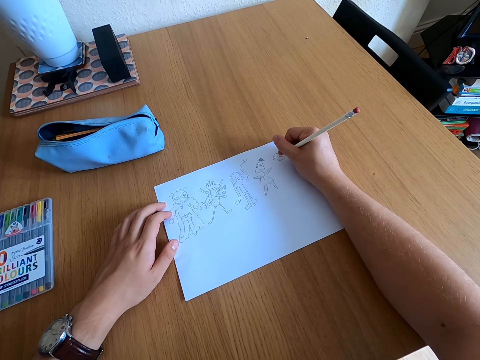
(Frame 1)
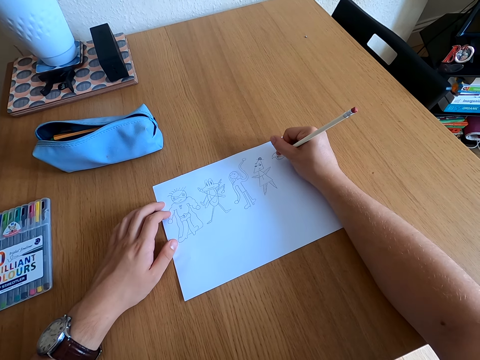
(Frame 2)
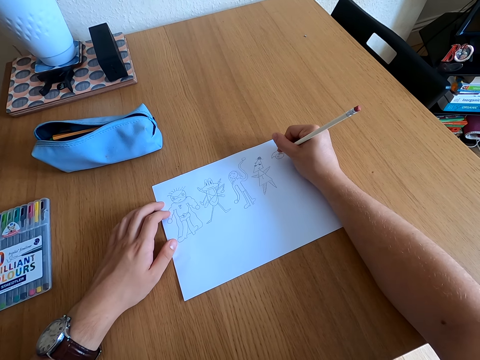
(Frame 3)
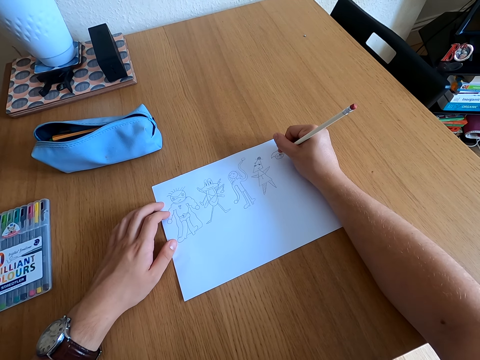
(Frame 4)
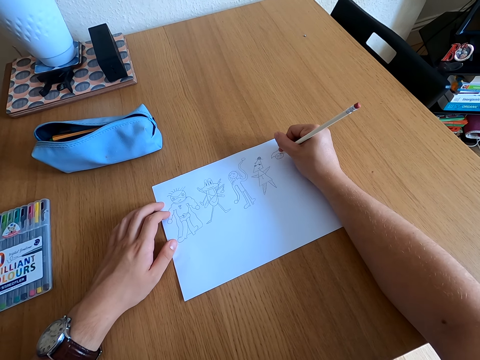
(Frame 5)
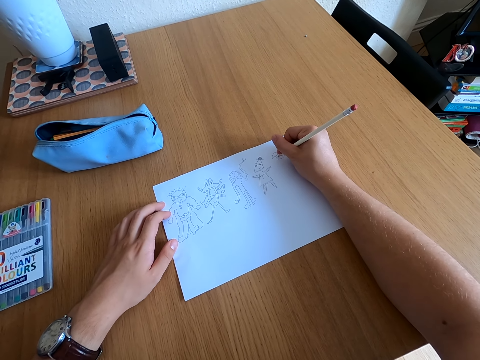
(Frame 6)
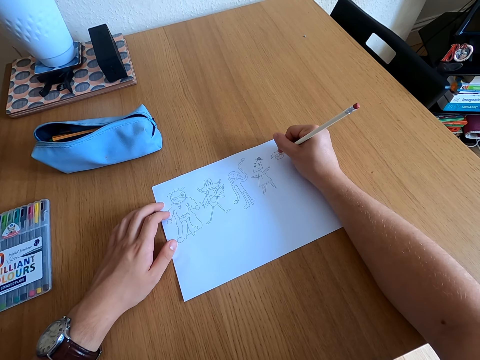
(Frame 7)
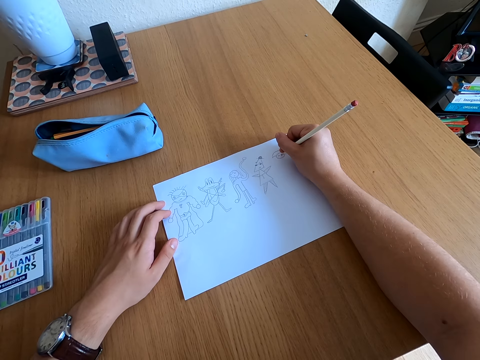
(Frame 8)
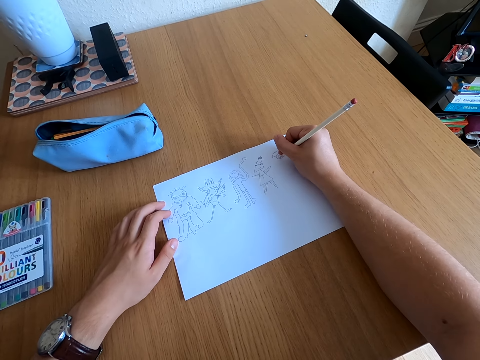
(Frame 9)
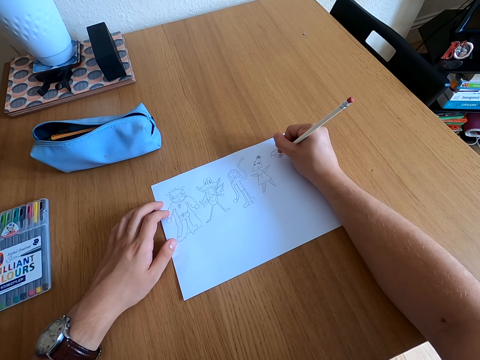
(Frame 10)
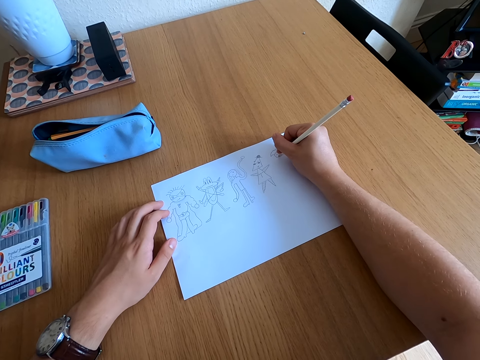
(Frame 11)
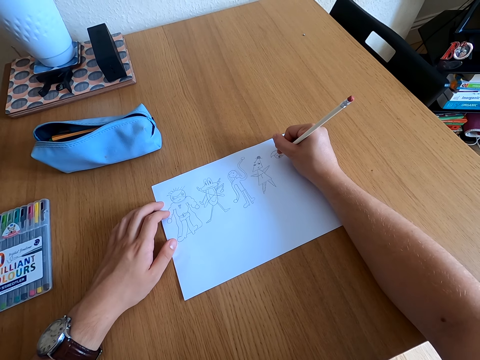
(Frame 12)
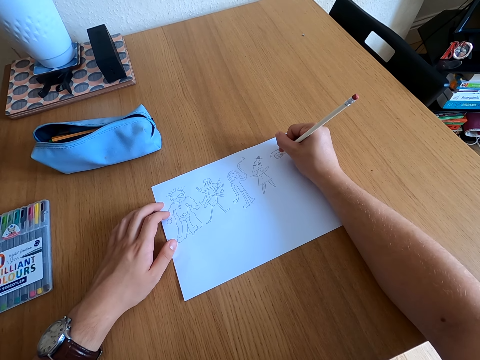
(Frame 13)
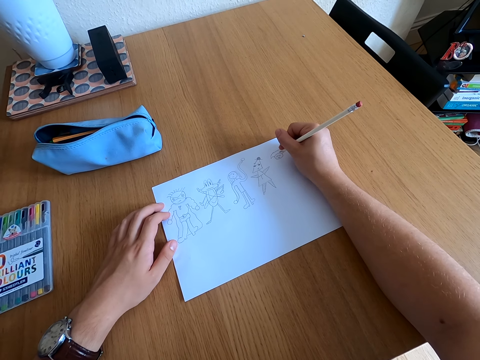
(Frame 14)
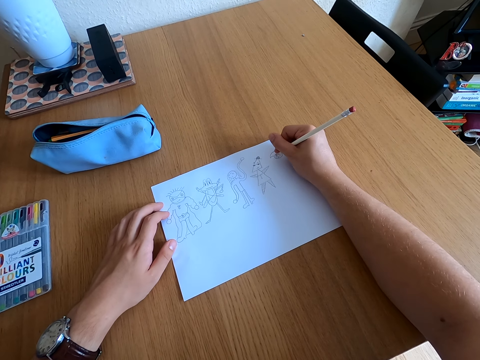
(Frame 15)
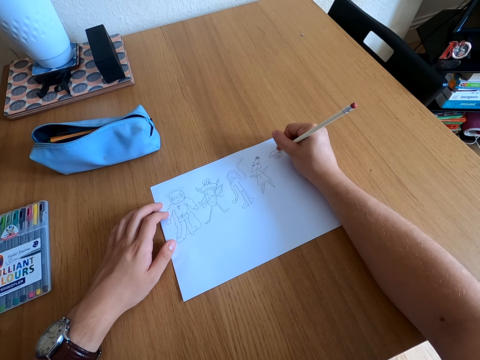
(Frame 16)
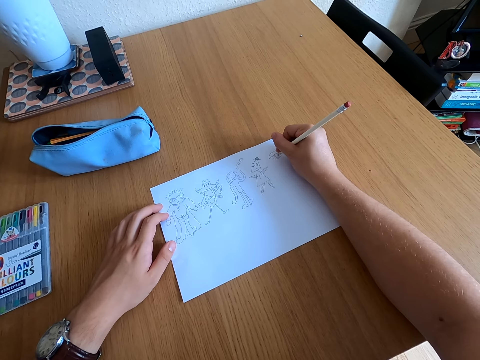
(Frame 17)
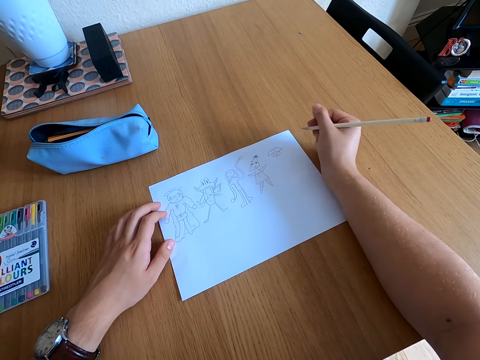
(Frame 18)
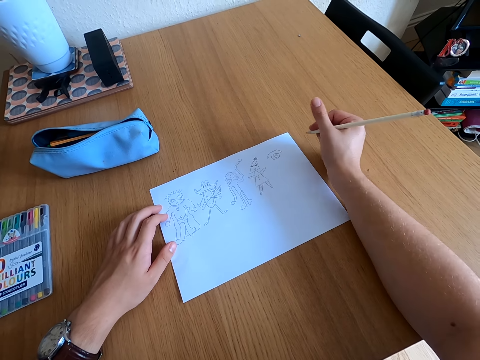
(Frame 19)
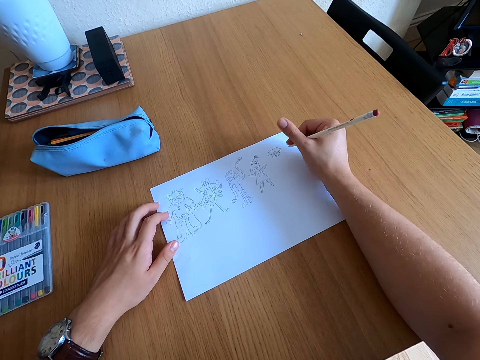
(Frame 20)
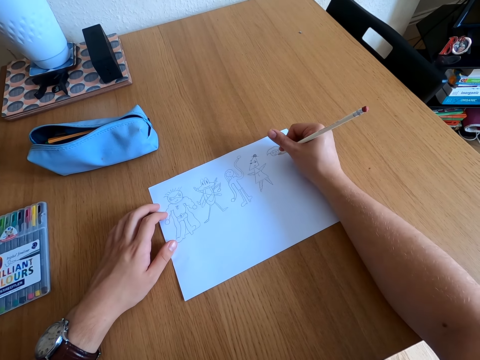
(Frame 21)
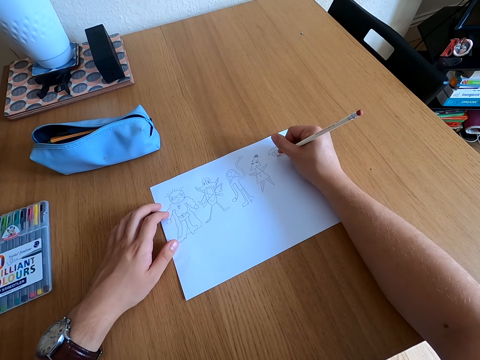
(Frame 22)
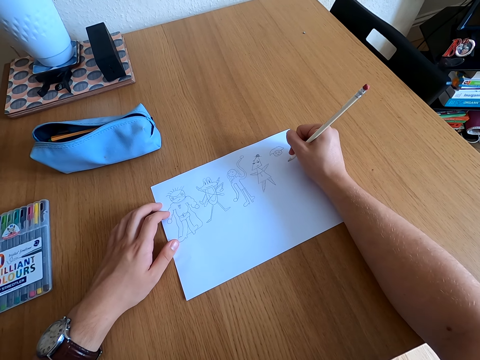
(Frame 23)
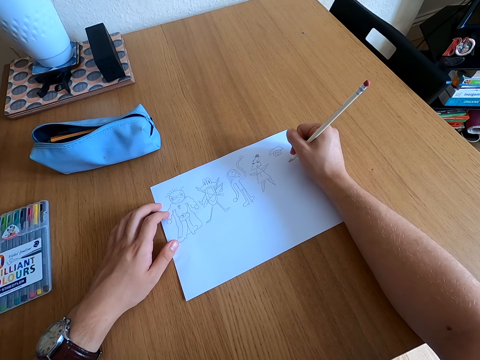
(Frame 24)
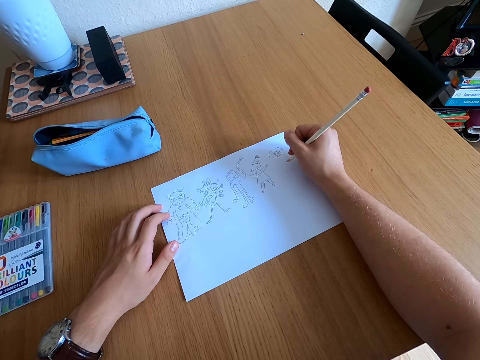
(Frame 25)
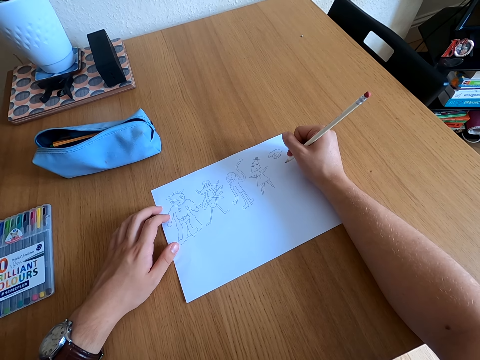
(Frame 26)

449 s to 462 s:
The camera wearer looks at the drawing.

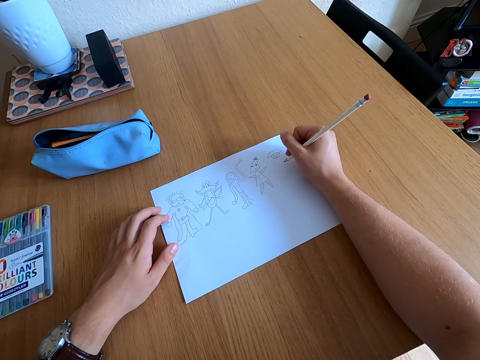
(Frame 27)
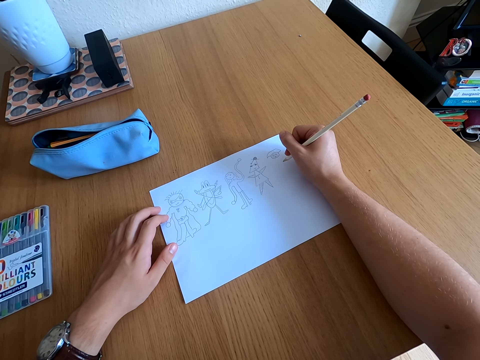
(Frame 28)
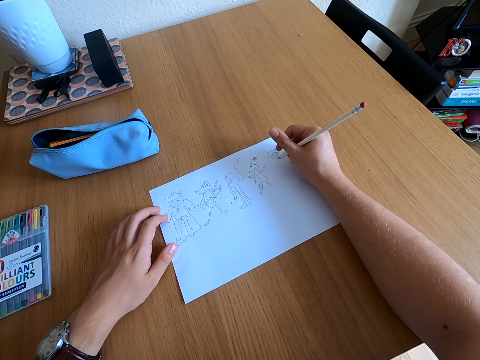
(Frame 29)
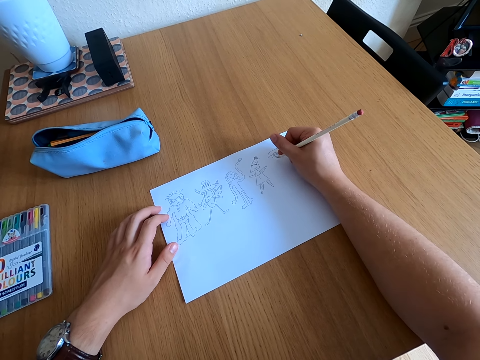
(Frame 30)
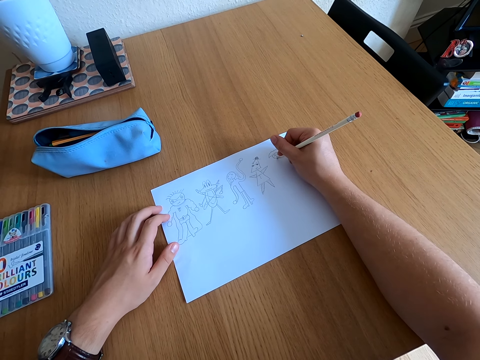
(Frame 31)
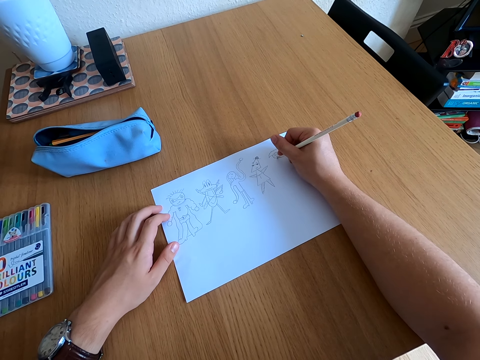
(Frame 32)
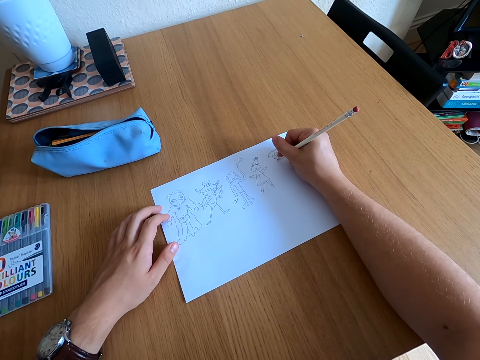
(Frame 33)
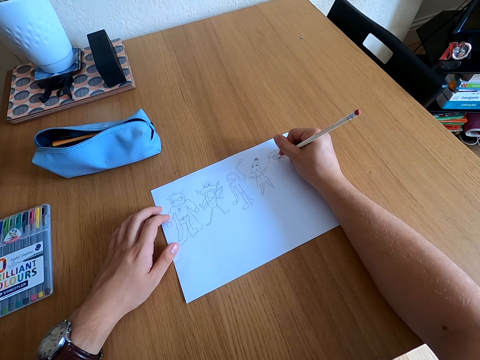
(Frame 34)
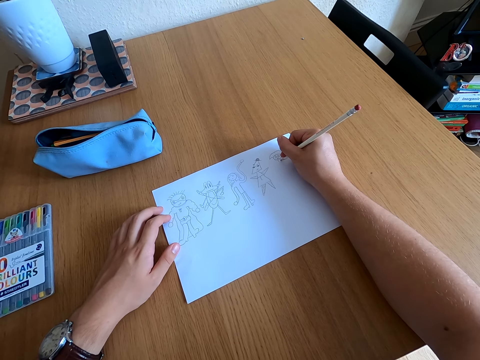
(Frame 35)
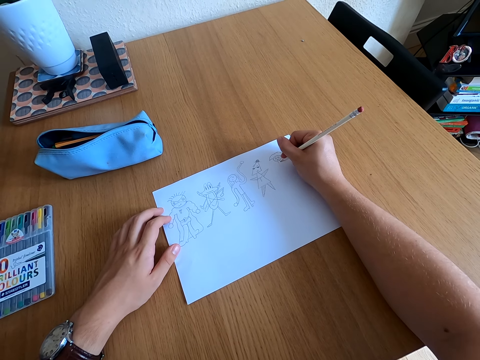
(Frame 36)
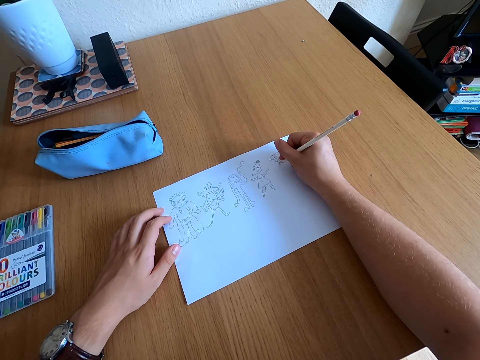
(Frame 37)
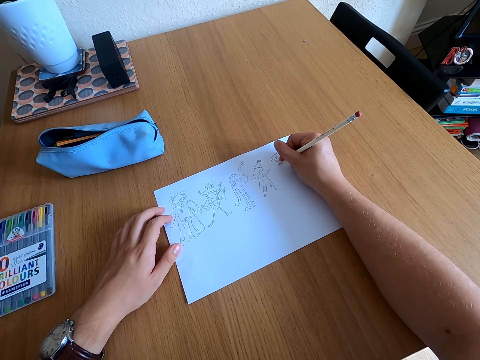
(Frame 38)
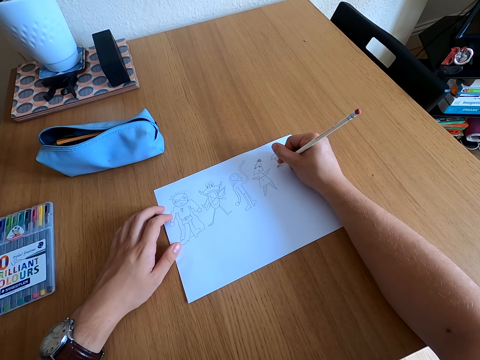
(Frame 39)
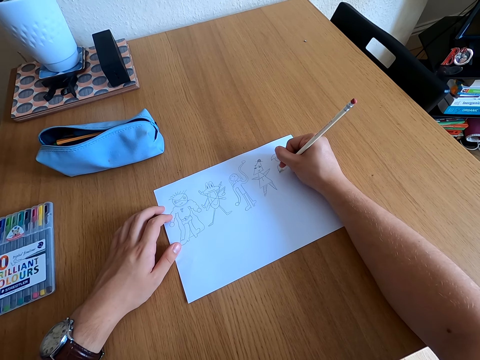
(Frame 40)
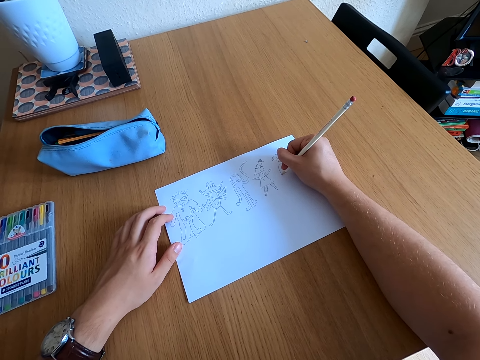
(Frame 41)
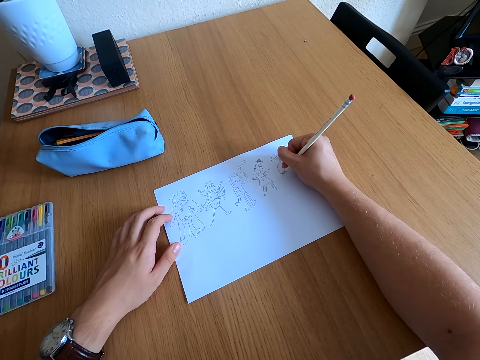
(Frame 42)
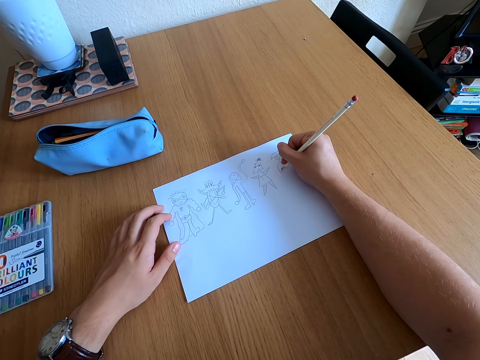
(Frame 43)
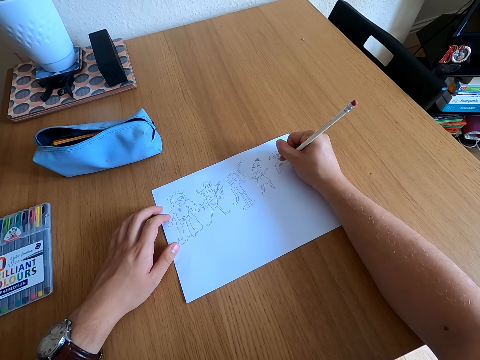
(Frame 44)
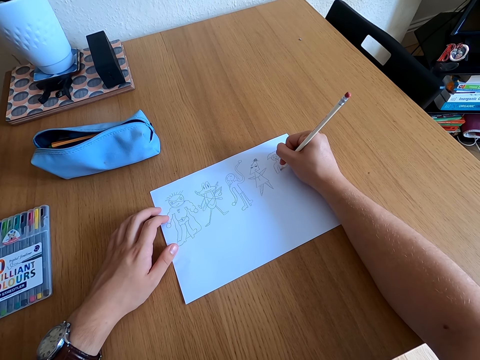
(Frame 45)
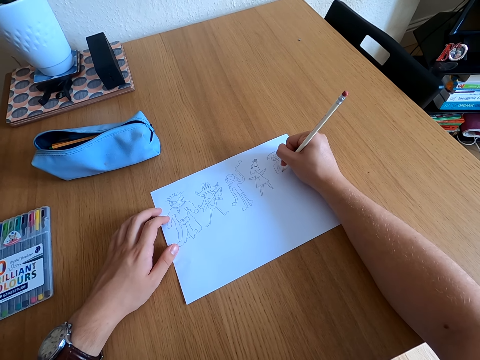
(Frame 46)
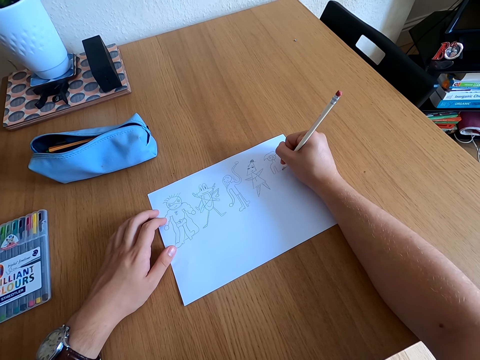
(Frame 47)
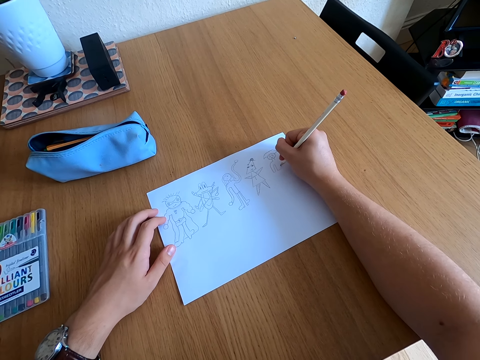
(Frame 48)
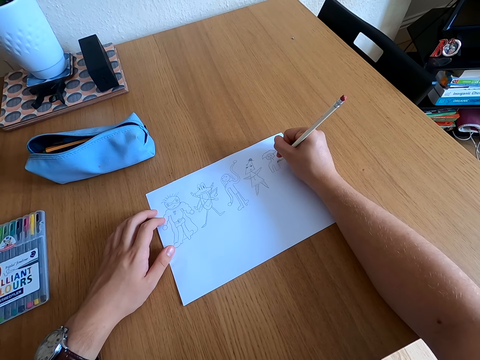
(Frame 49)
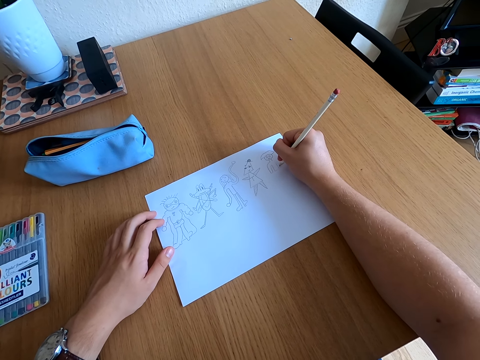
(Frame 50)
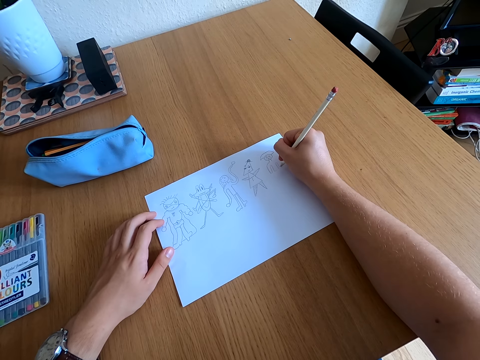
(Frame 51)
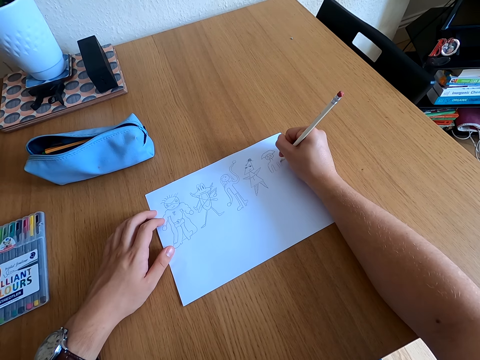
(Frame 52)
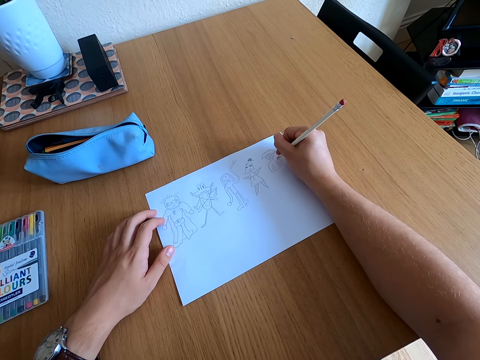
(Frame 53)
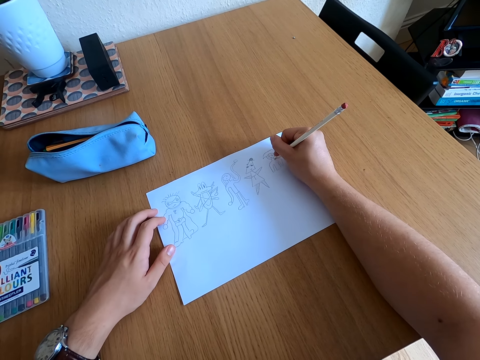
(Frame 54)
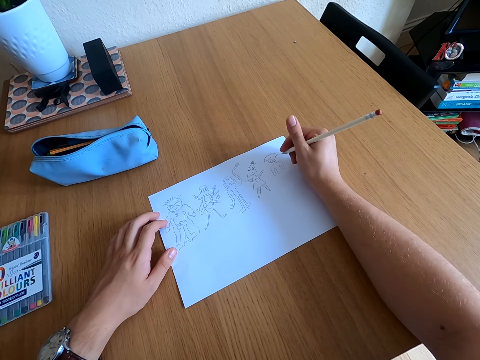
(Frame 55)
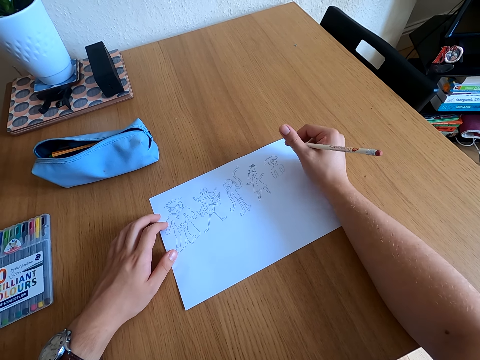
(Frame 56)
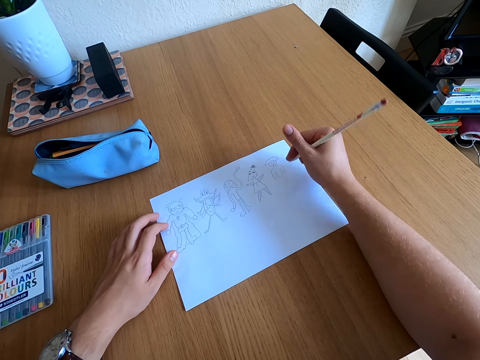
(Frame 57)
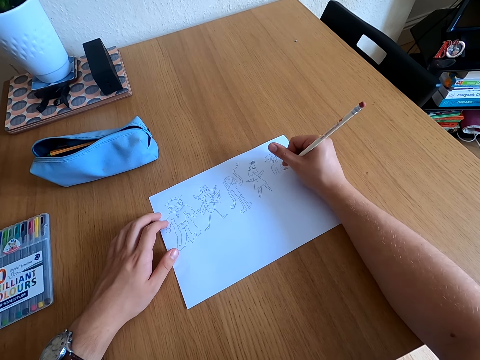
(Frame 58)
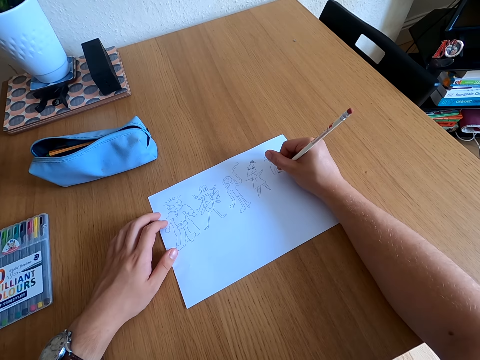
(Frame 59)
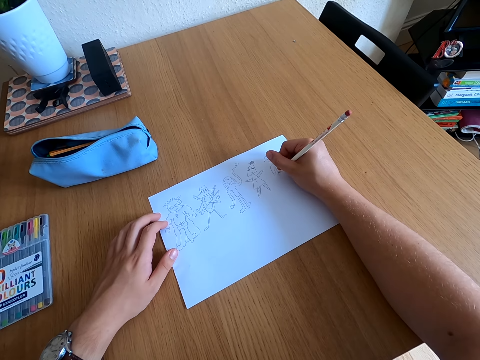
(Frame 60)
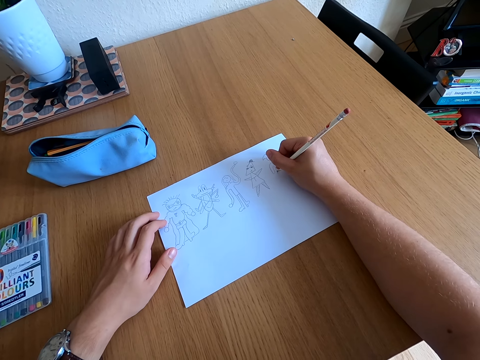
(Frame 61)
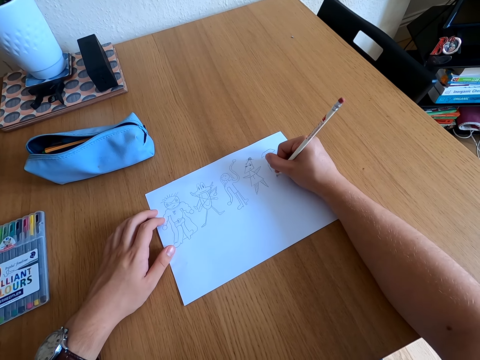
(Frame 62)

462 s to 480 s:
The camera wearer draws on a paper. They look at the drawing. They draw on the paper.
